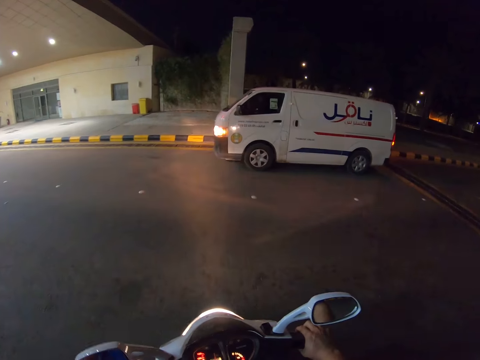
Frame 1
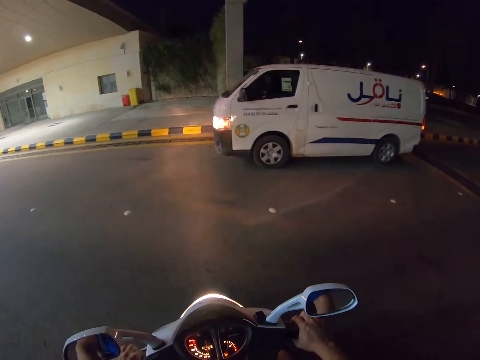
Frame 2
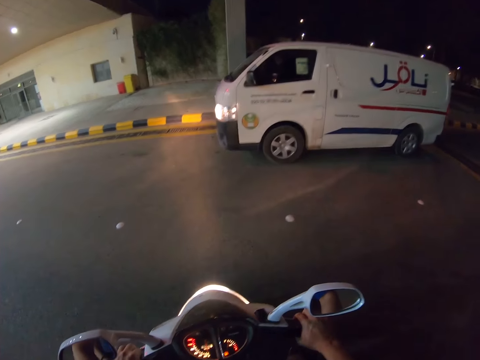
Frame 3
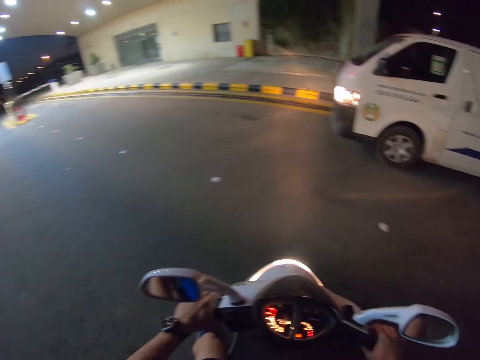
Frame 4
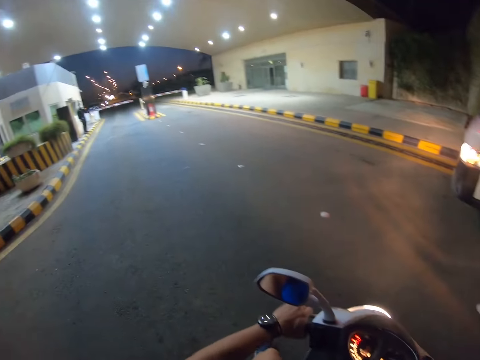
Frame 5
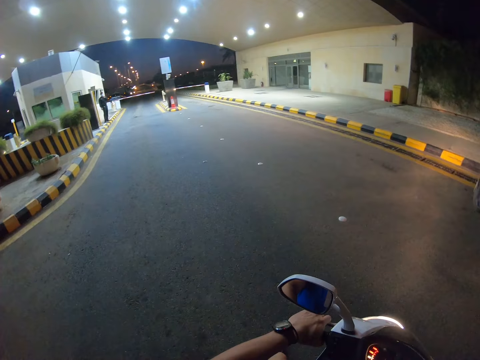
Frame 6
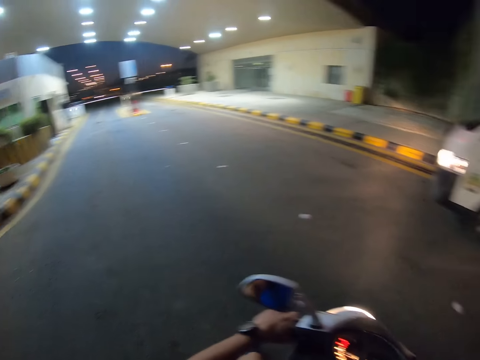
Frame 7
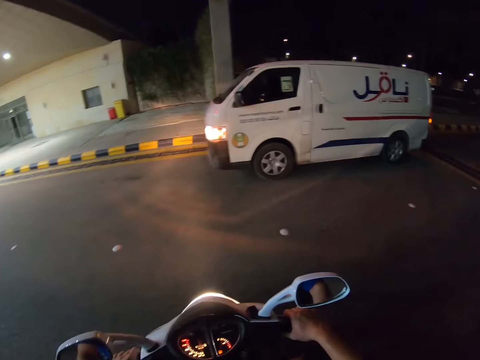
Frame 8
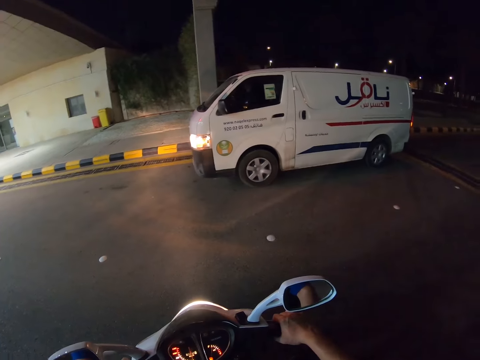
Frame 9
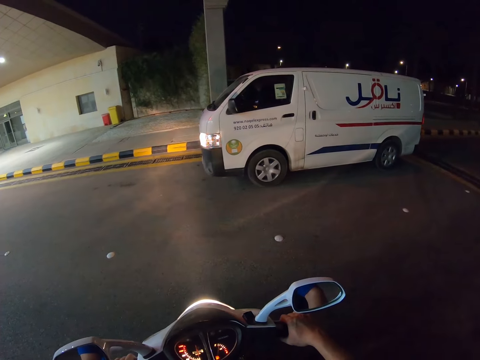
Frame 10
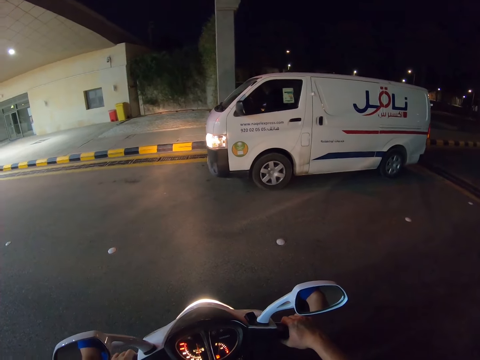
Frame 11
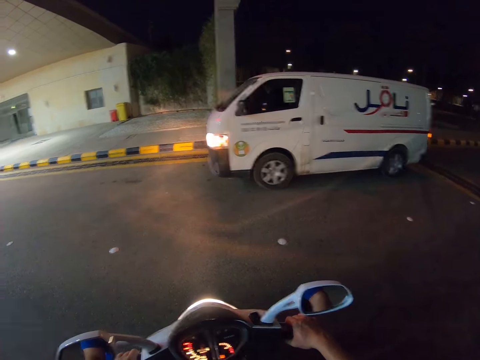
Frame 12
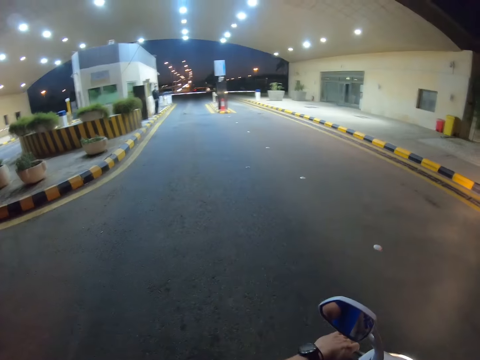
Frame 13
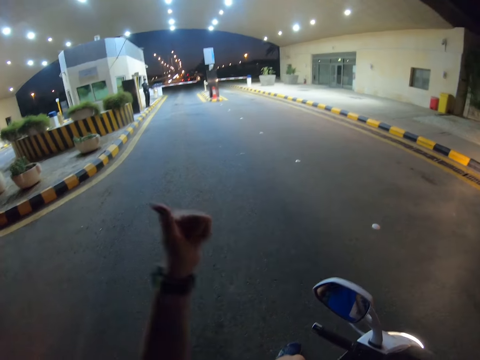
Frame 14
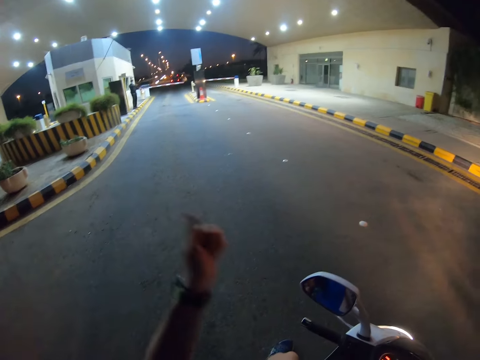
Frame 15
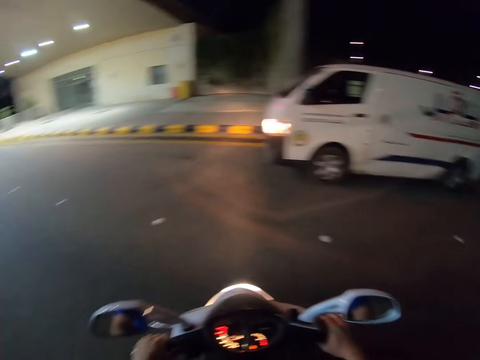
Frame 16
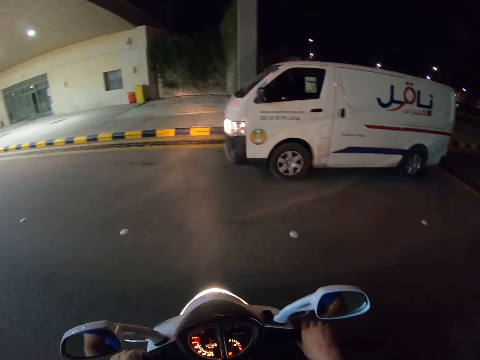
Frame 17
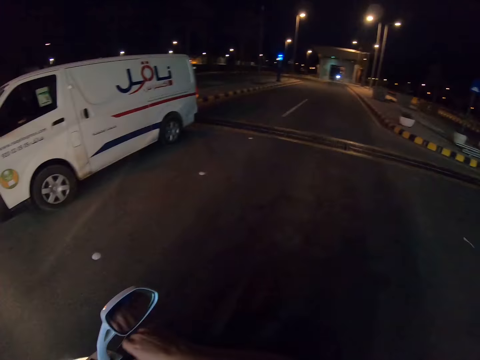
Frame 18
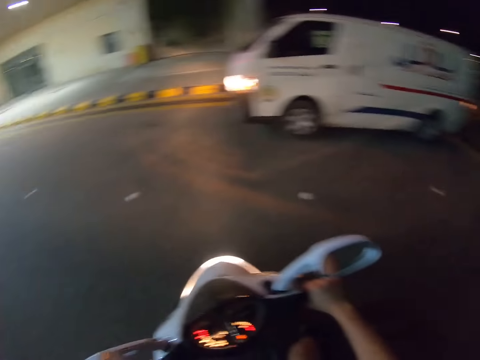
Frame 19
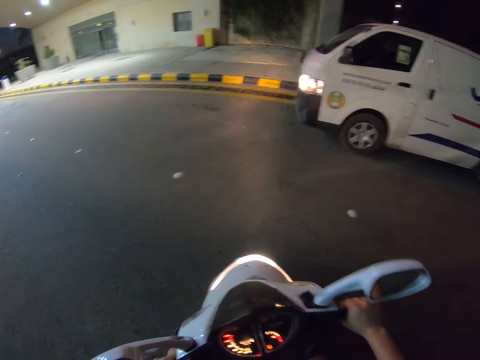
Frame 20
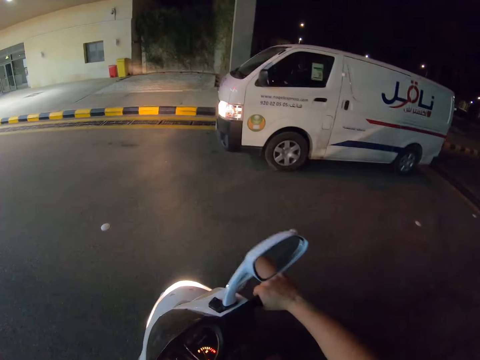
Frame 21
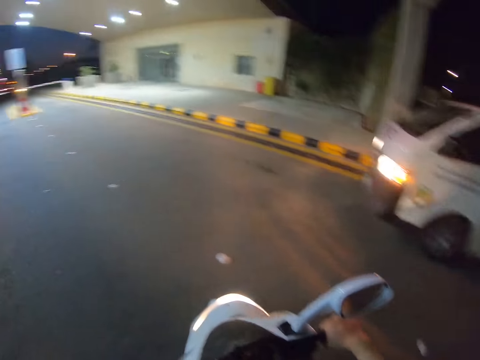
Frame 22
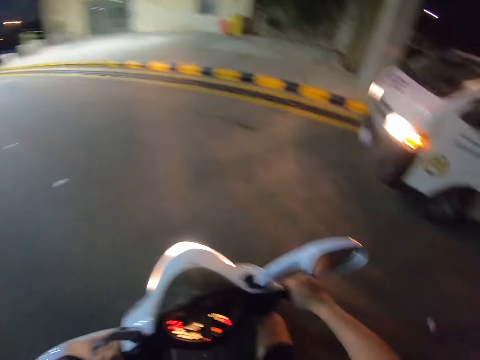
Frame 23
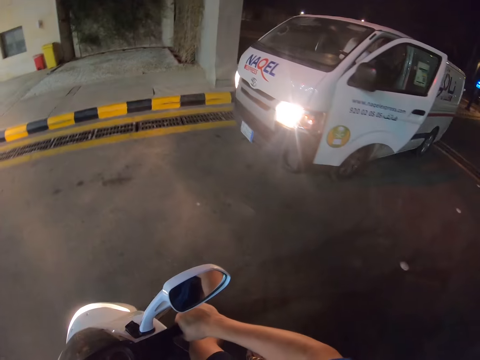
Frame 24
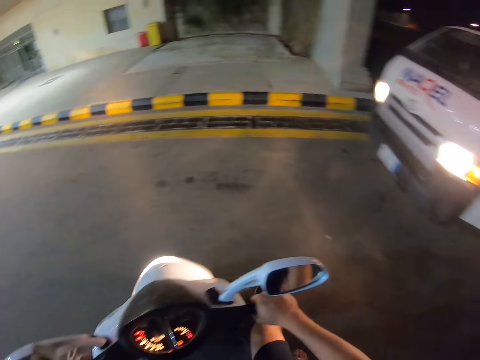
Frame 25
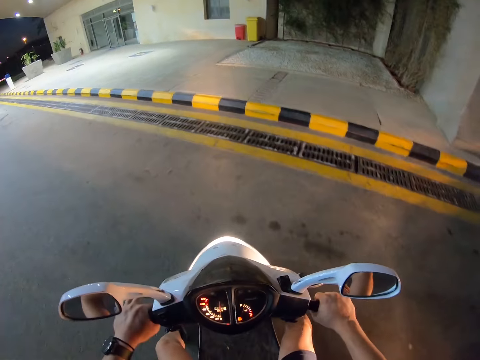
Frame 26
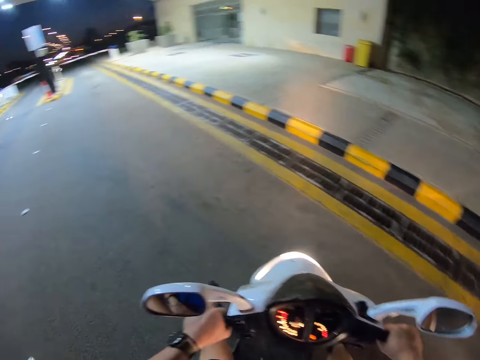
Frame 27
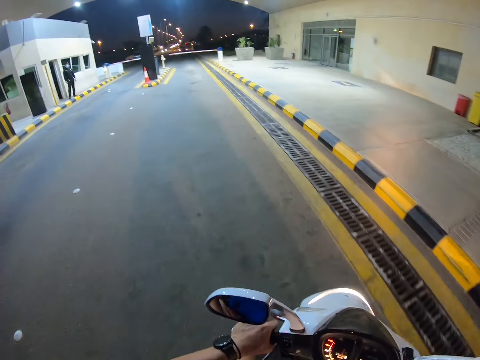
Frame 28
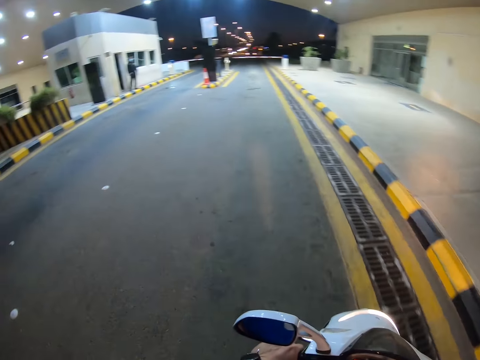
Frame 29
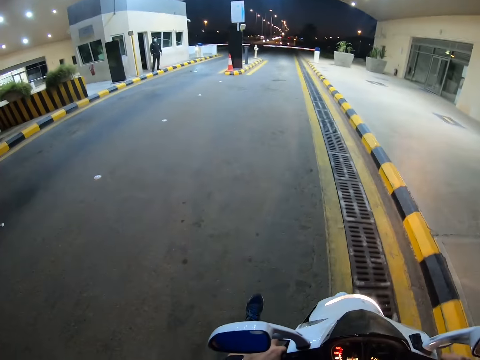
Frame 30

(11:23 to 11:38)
The camera wearer looks around a toll station. They interact with a man. They ride a motorbike on the road. They look around.

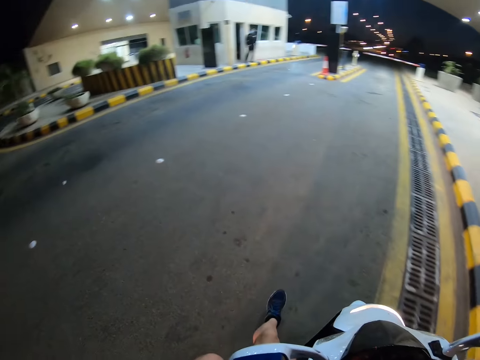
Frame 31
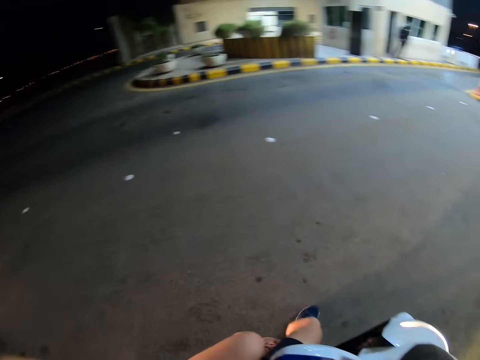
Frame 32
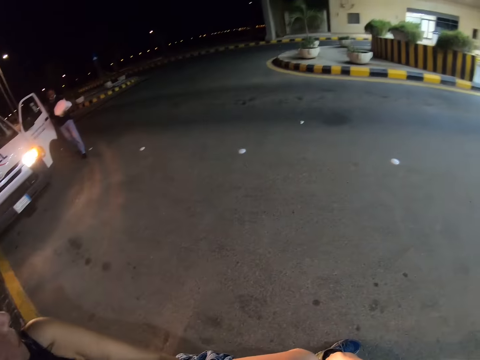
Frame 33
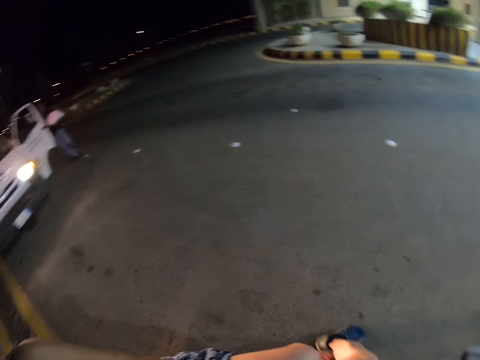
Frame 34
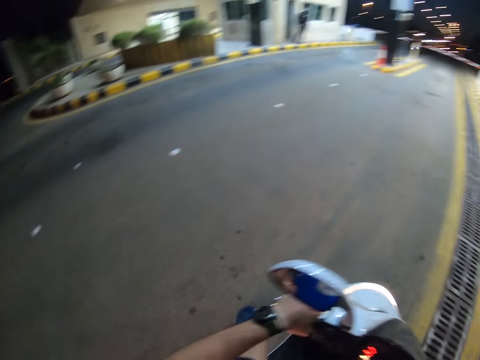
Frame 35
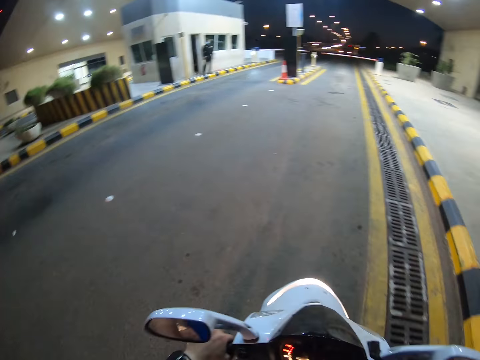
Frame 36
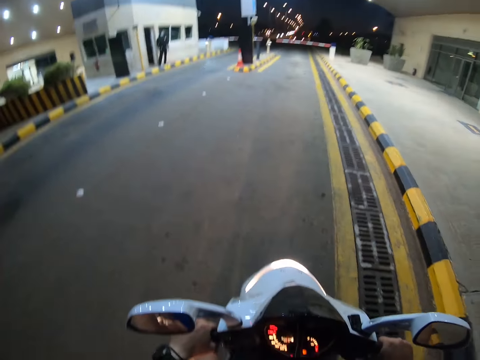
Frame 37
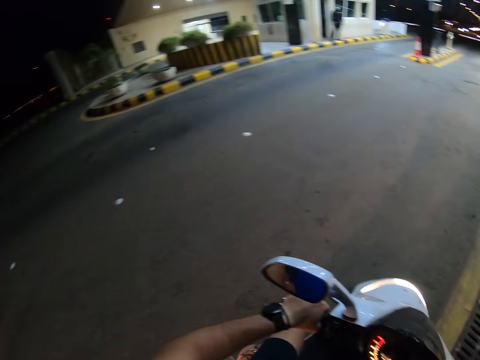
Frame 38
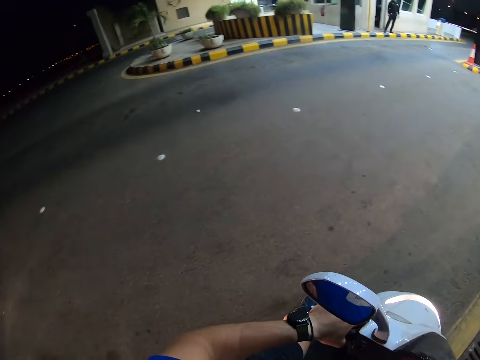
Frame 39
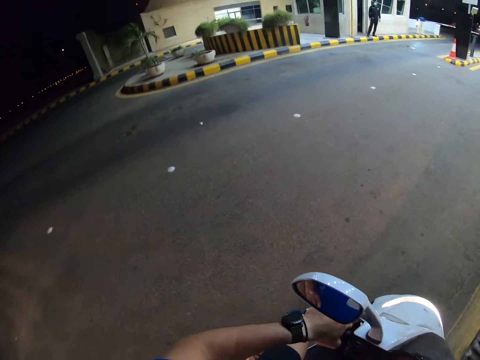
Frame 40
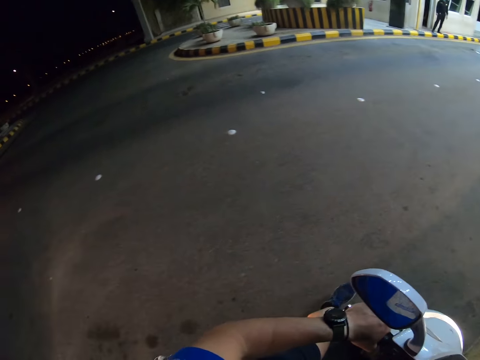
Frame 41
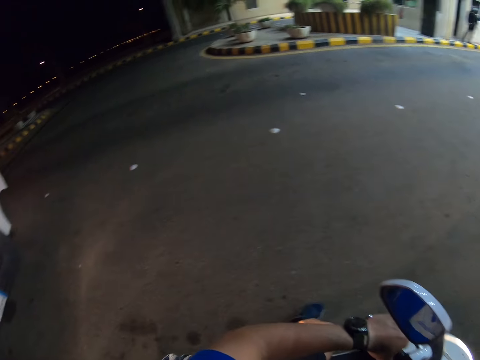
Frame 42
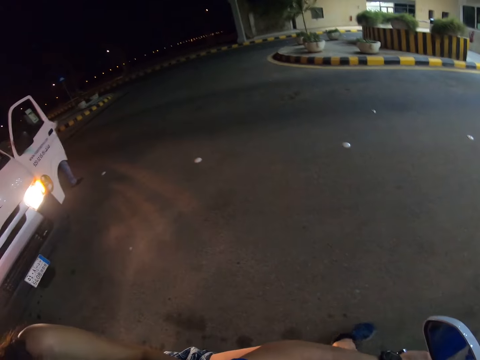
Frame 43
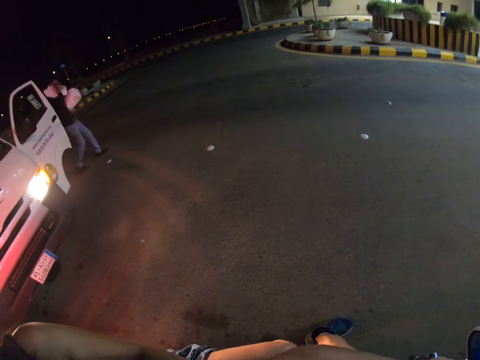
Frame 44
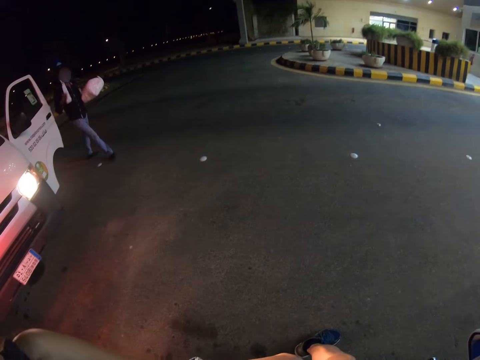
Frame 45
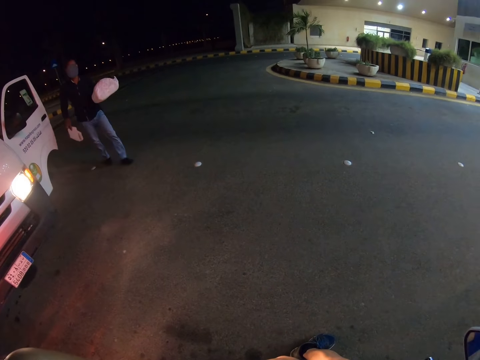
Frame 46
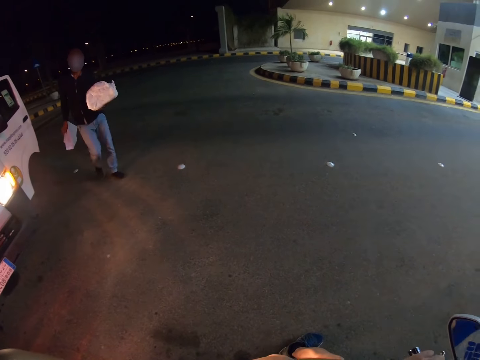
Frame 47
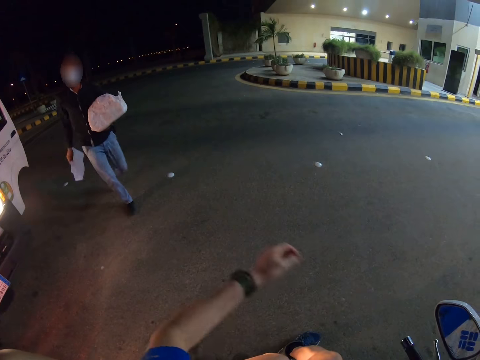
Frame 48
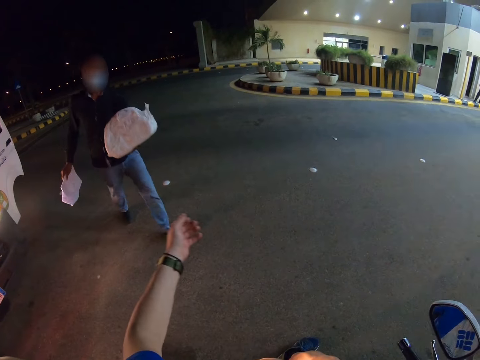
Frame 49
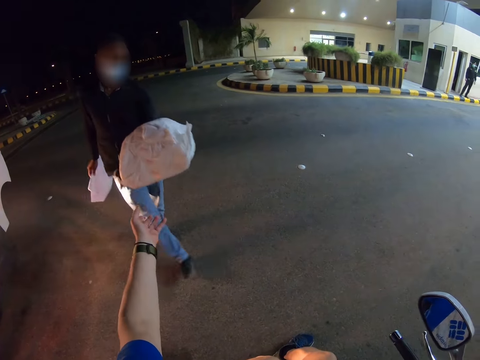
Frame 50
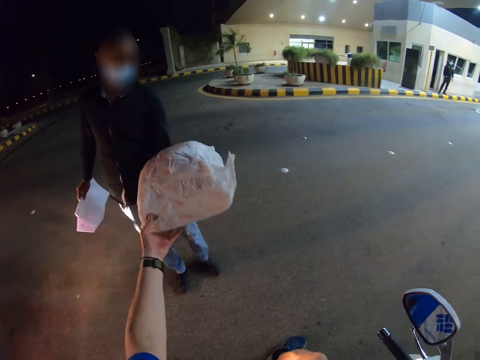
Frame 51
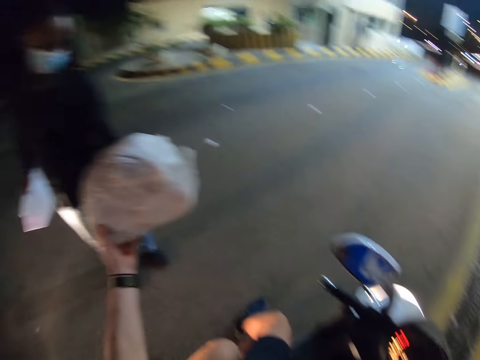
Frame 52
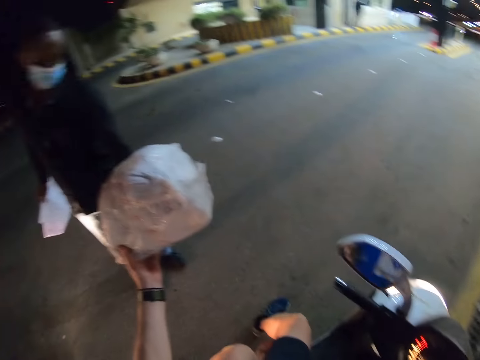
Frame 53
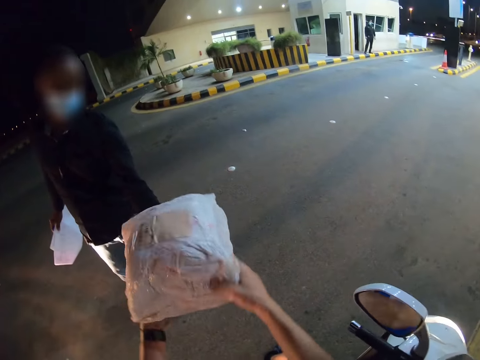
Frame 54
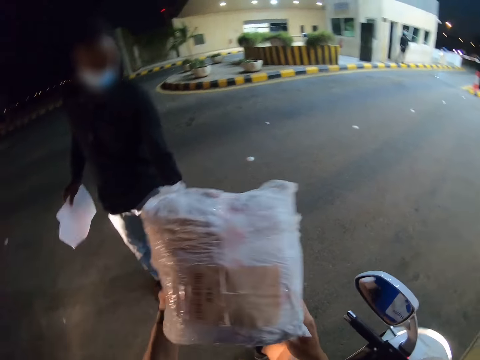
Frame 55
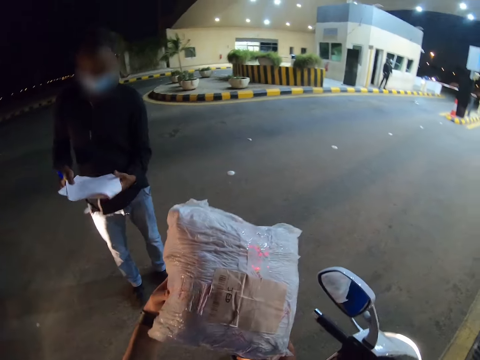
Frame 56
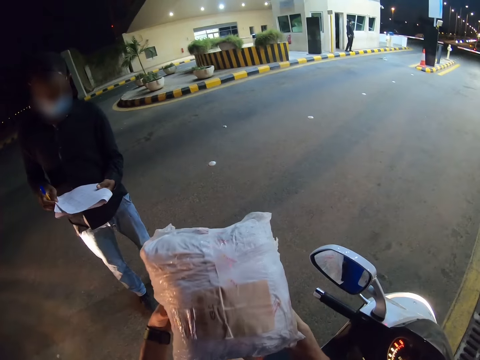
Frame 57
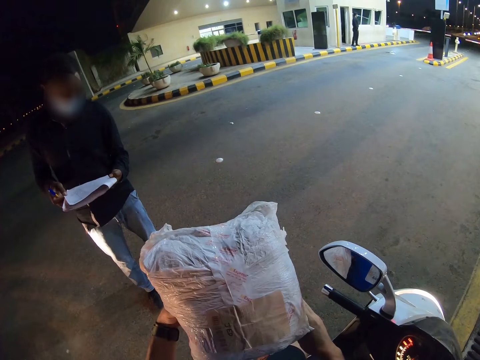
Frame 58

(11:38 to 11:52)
The camera wearer moves the motorcycle aside. A man walks around the road. The man gives the camera wearer a package. He holds the package with his hands.
